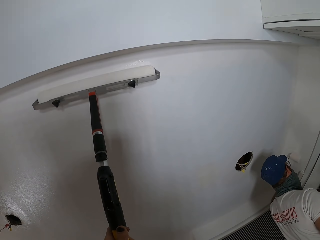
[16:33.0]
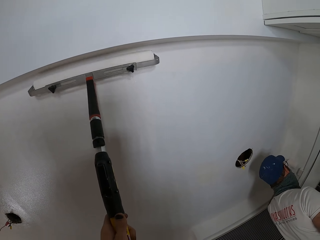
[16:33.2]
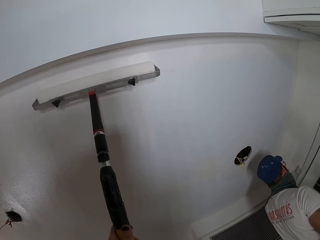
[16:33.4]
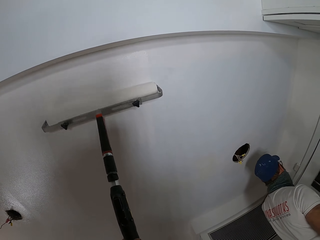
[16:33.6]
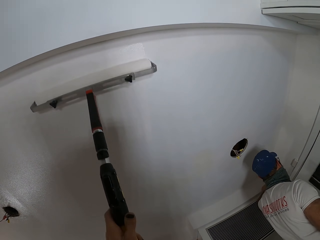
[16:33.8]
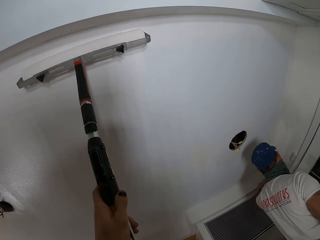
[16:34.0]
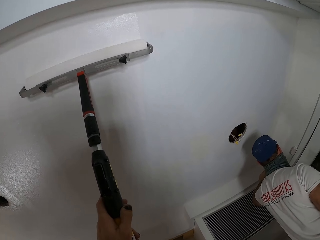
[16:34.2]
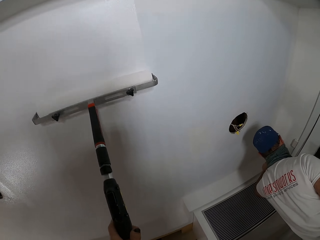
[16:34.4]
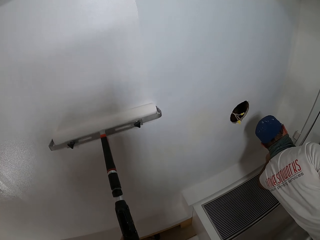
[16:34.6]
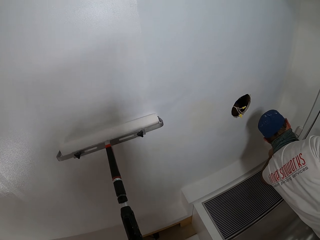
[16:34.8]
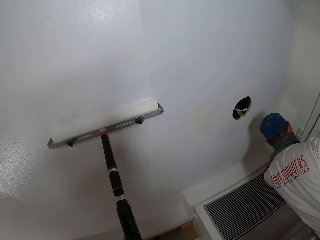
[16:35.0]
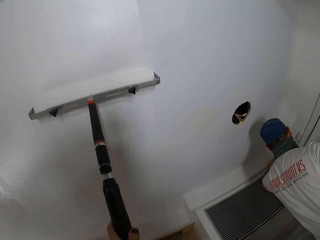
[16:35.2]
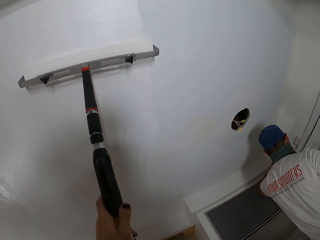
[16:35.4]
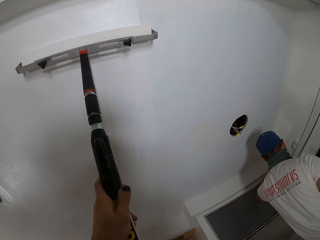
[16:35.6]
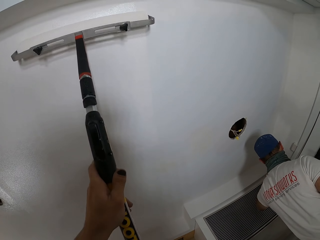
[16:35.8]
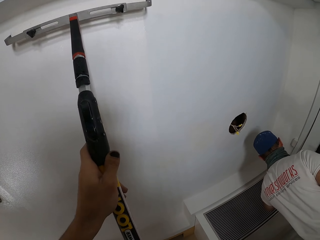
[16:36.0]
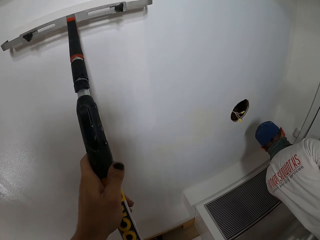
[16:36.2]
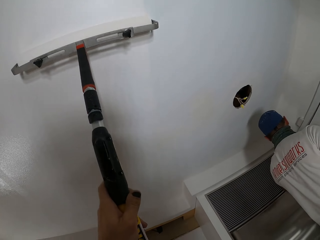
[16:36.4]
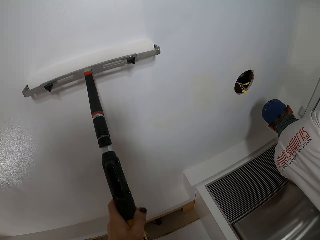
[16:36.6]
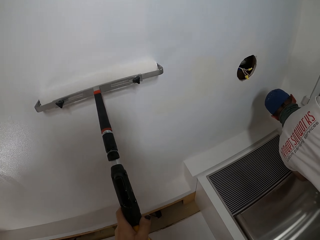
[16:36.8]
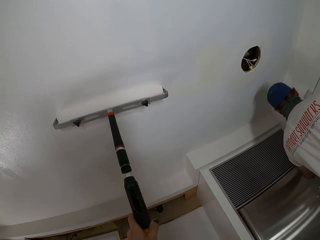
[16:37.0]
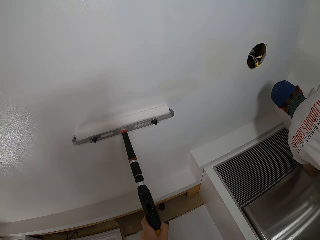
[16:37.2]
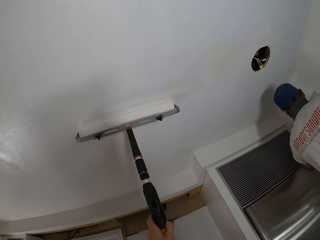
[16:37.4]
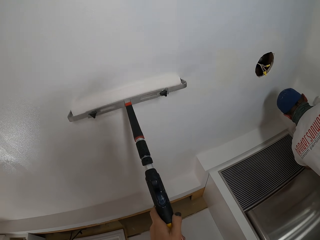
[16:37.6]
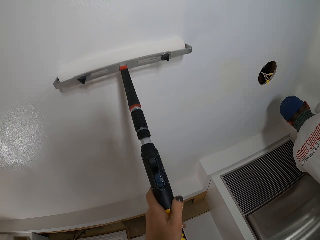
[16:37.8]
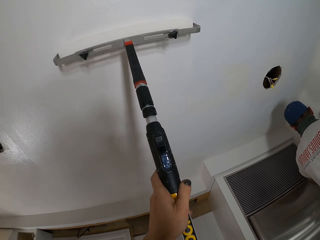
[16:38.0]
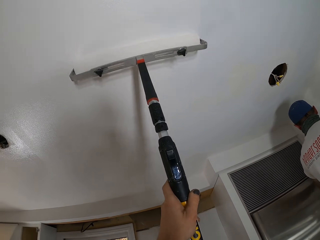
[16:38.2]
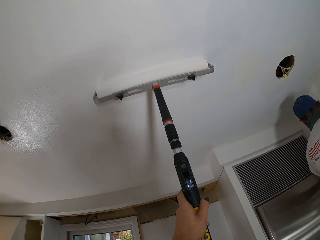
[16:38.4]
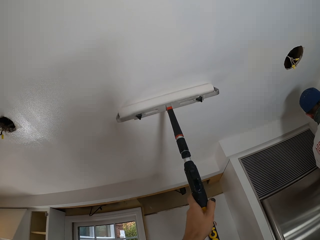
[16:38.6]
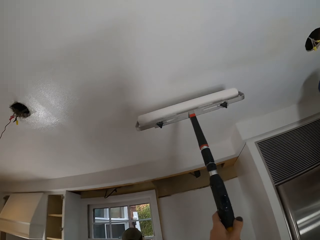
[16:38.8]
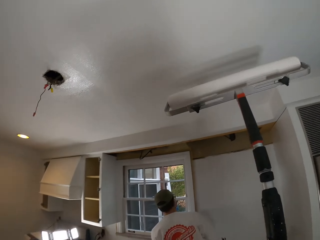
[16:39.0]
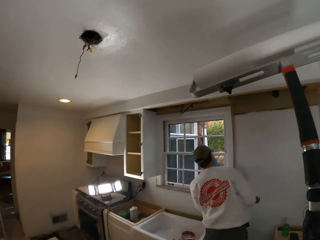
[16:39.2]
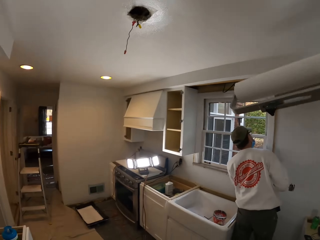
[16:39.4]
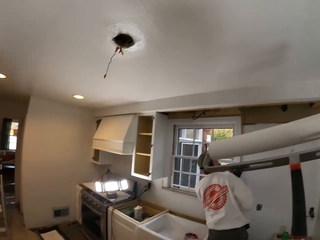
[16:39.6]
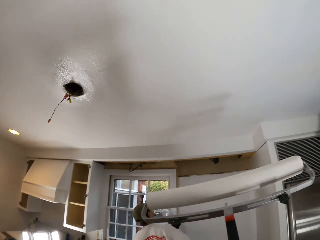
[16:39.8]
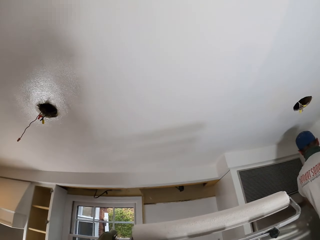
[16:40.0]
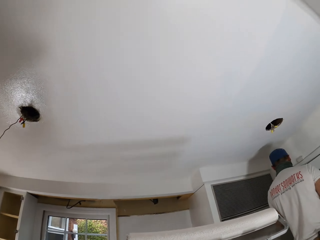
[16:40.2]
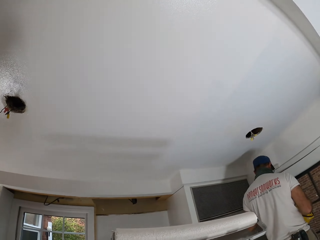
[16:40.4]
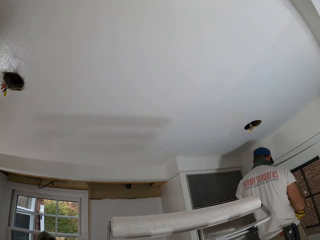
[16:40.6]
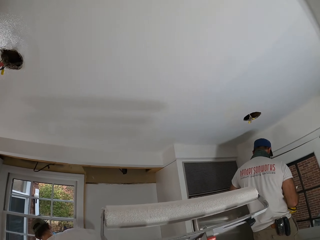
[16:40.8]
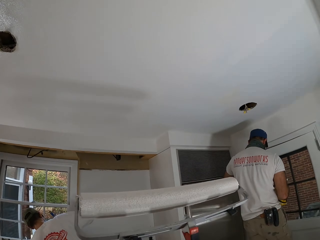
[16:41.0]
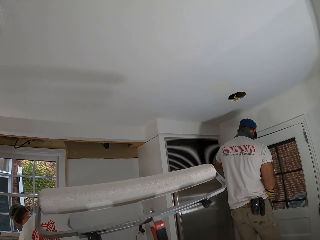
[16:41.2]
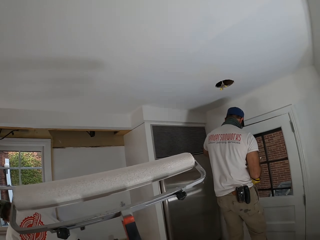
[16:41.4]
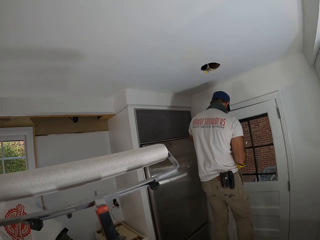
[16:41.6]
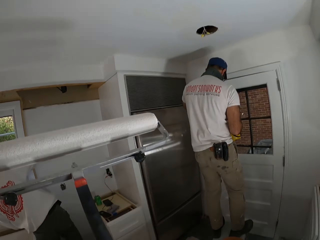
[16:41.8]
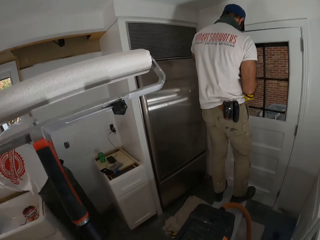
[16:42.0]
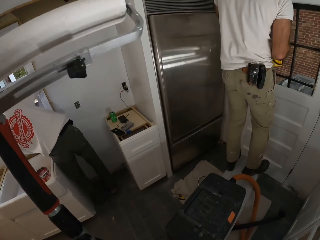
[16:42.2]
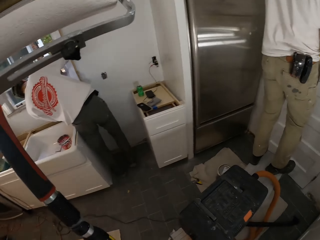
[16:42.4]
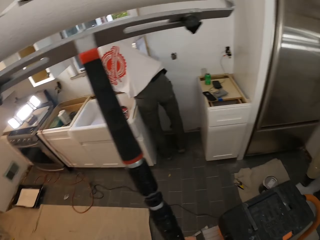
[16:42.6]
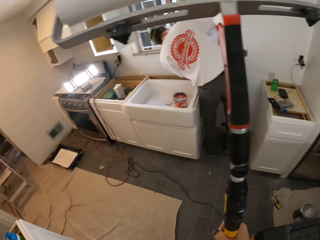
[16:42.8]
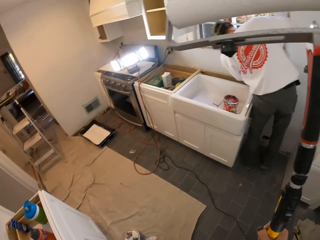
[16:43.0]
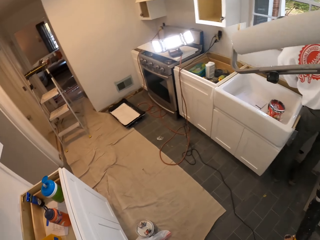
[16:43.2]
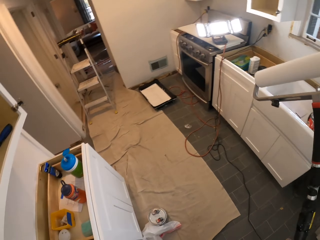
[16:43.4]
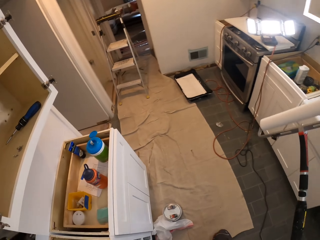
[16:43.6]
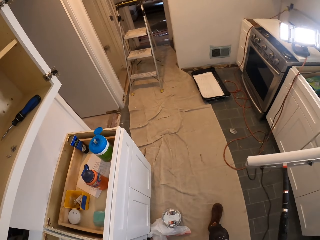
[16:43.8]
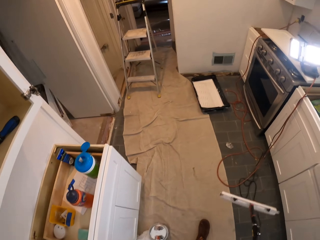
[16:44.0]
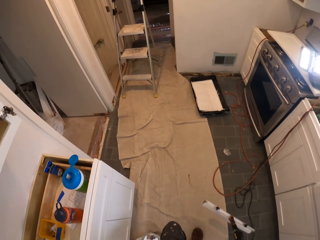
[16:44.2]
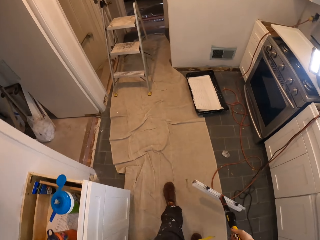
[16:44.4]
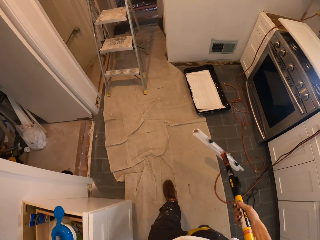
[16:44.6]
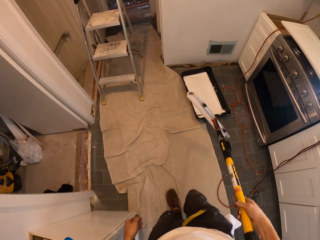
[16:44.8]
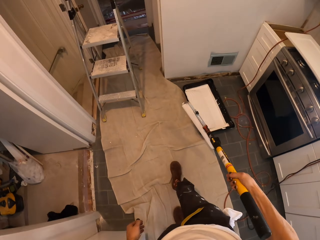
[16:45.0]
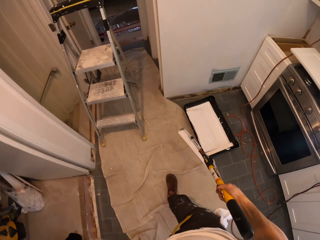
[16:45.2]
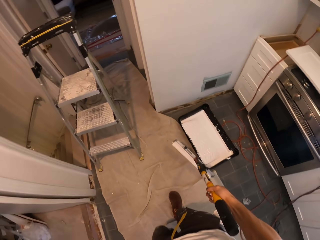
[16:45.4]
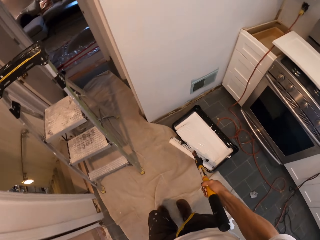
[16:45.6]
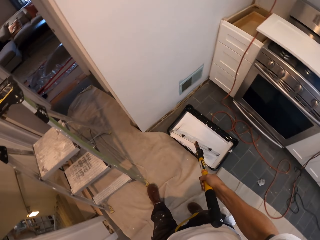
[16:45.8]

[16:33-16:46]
The camera wearer looks around the house. They lower the roller. A man paints. The camera wearer walks forward around the house.

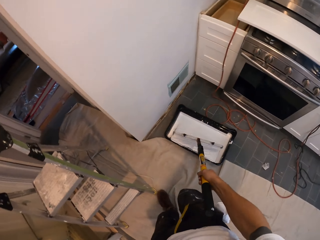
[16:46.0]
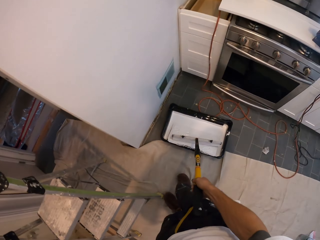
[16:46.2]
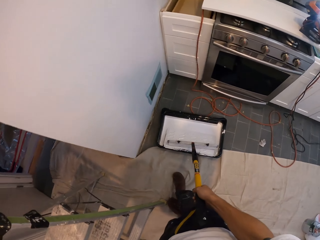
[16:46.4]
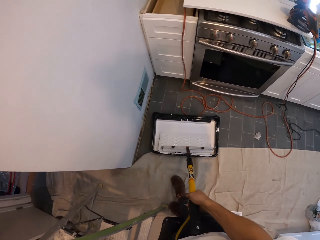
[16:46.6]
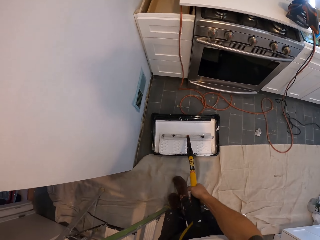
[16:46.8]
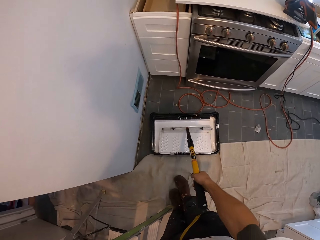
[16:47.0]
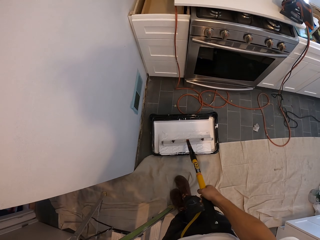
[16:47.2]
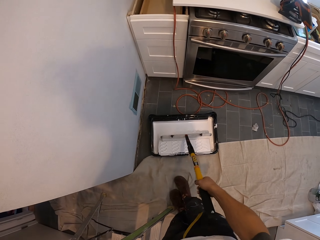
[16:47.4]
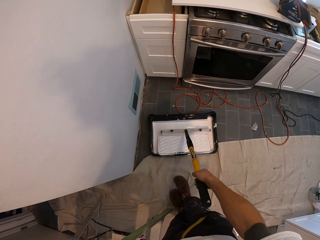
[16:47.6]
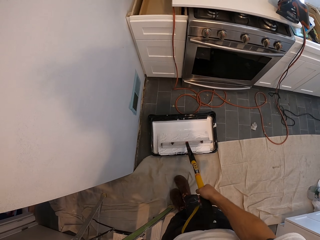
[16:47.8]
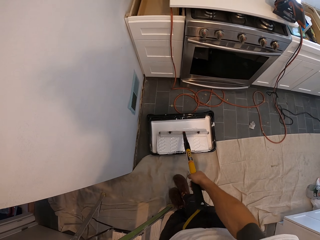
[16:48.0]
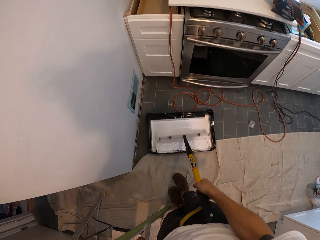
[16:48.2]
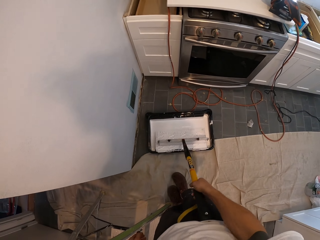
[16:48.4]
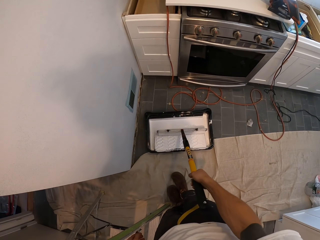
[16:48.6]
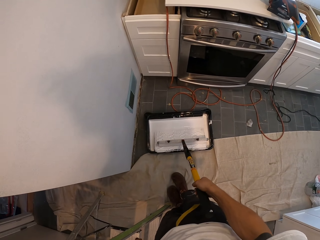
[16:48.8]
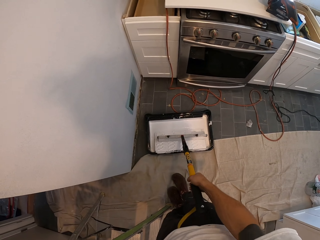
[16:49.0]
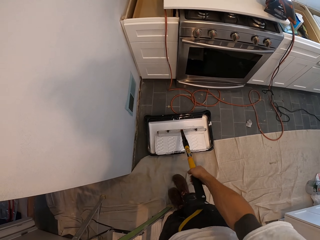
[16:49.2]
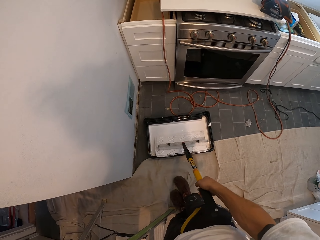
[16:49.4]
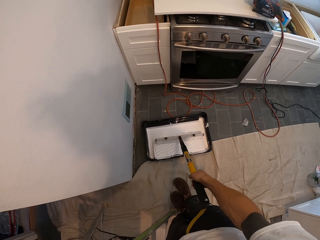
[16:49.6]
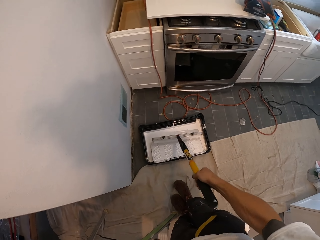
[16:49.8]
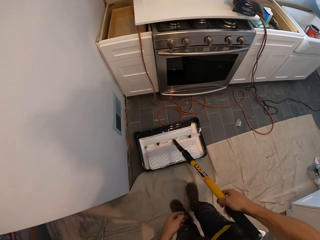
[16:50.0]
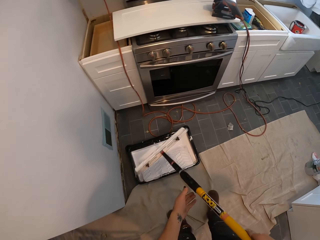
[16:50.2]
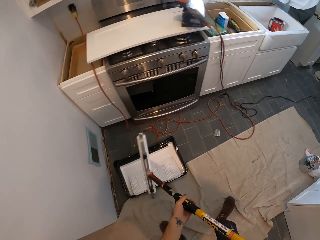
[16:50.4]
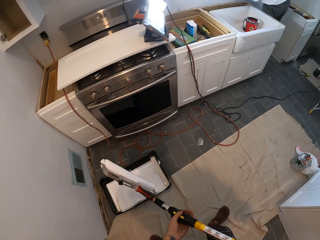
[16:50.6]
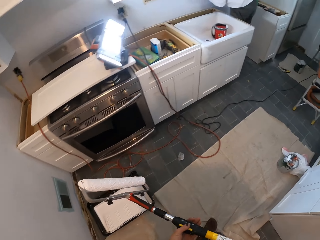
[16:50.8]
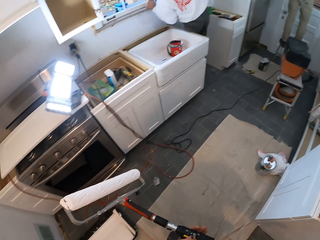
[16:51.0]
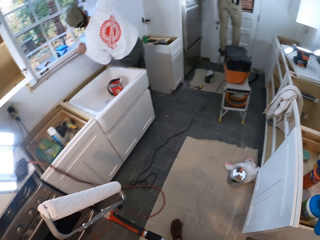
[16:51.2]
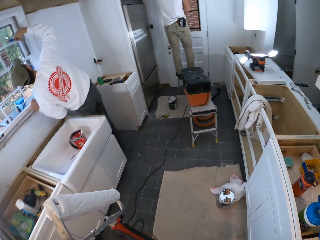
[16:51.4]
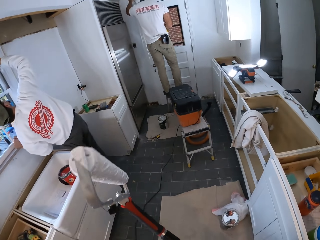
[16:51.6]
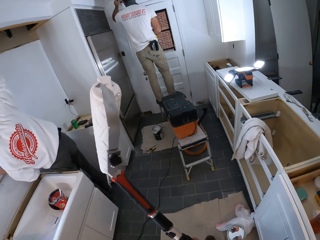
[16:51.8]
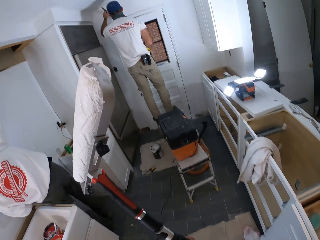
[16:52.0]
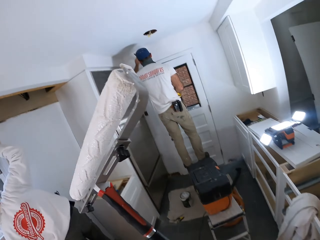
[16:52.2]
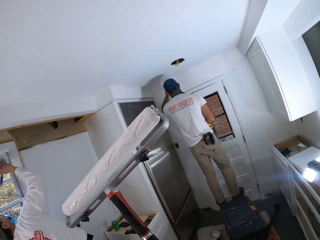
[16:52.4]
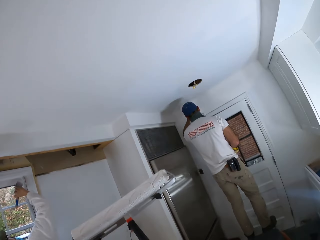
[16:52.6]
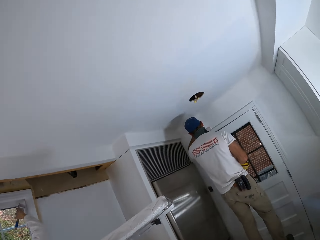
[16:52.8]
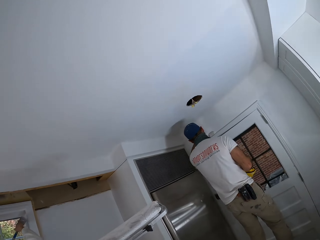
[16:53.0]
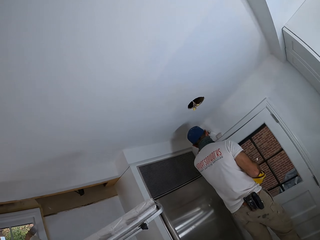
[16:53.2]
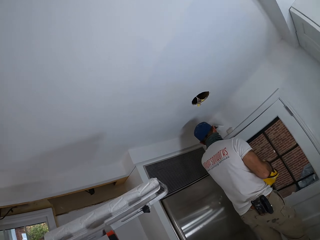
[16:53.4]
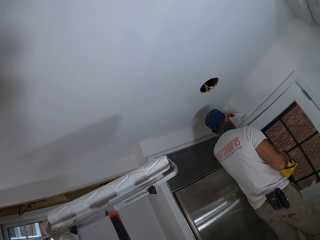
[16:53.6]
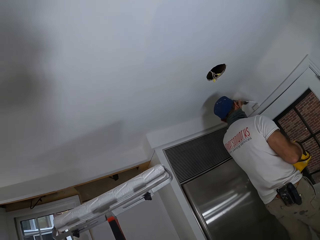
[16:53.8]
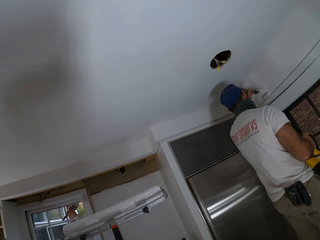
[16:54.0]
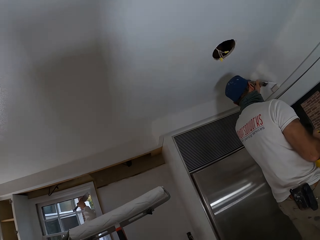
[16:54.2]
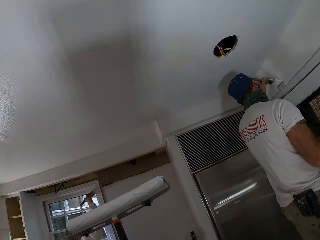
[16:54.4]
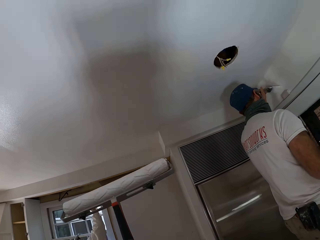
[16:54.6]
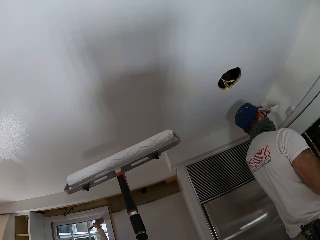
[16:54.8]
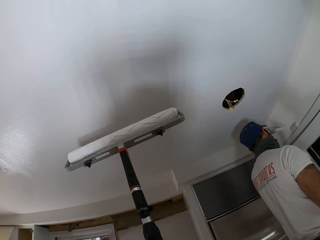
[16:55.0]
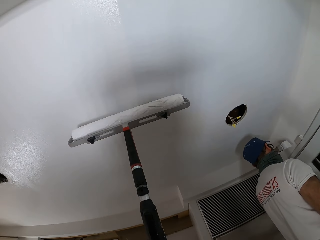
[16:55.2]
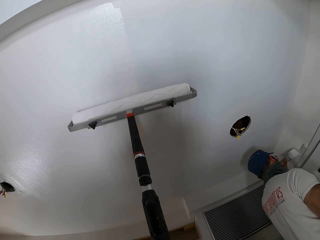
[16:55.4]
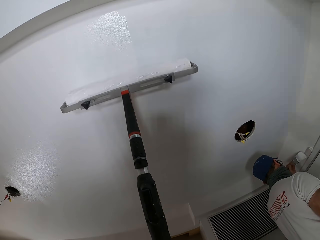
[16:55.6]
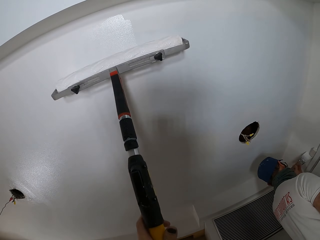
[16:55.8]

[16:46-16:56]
The camera wearer adds paint to the roller. They rub the paint brush on a paint container. They walk forward around the house. They turn around. A man paints. Another man paints. The camera wearer paints on the house wall.
